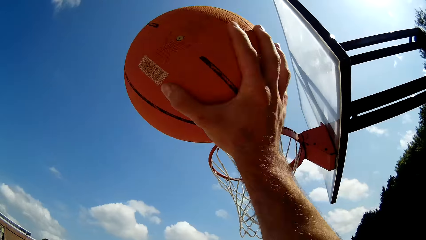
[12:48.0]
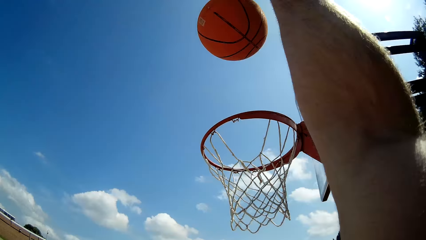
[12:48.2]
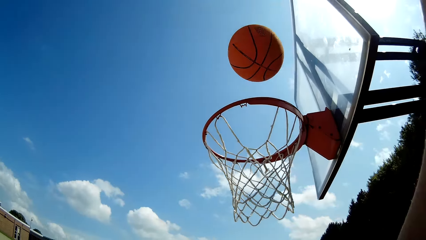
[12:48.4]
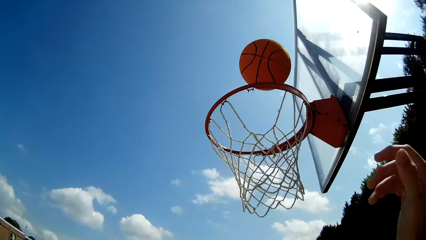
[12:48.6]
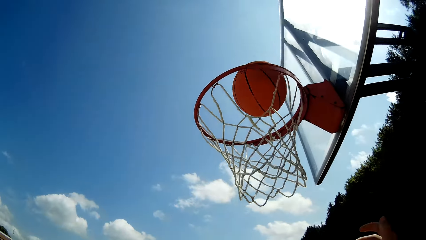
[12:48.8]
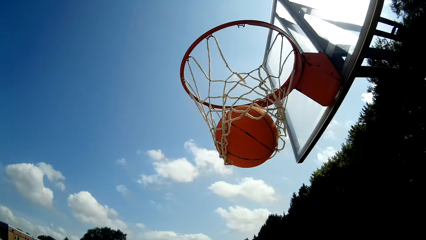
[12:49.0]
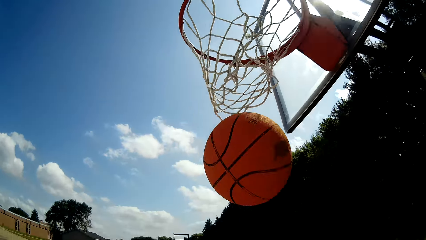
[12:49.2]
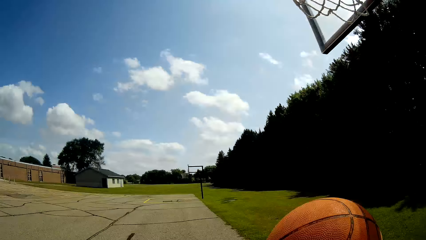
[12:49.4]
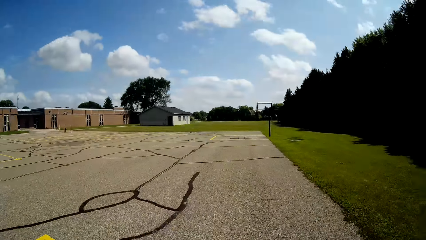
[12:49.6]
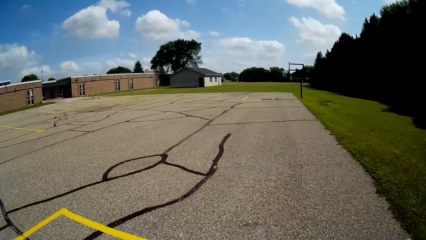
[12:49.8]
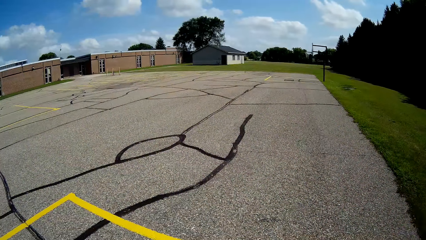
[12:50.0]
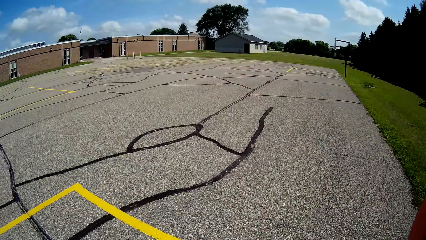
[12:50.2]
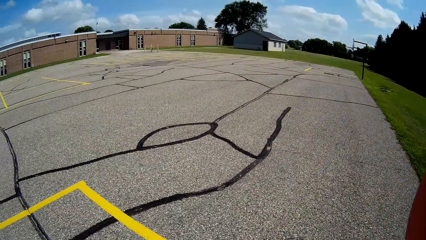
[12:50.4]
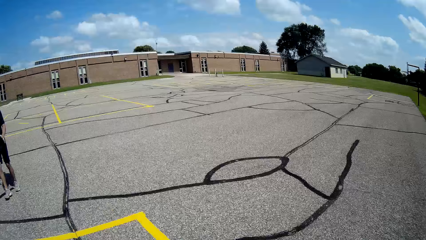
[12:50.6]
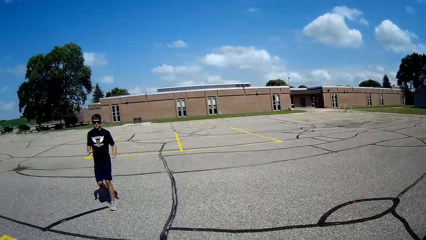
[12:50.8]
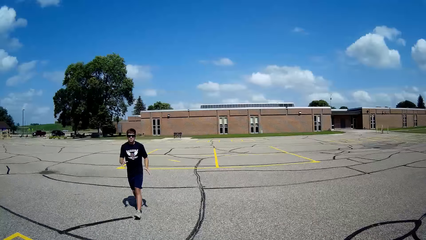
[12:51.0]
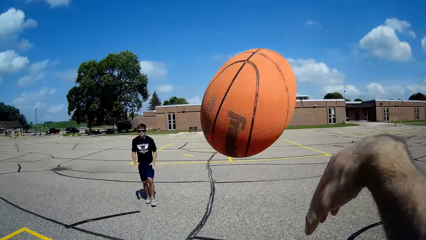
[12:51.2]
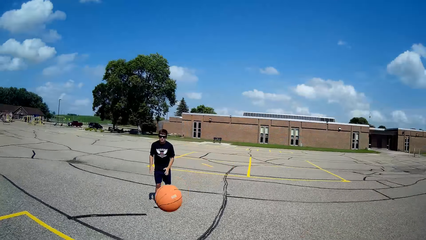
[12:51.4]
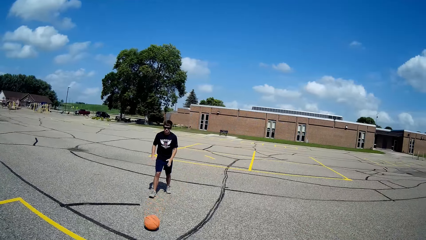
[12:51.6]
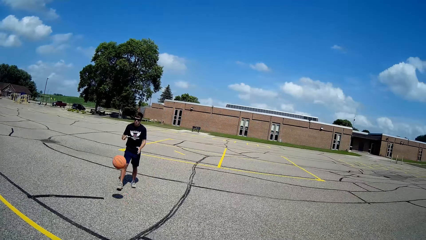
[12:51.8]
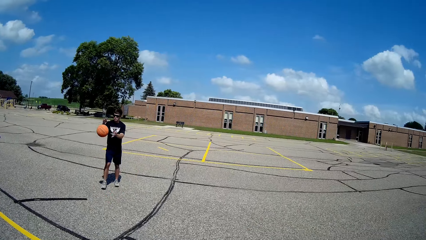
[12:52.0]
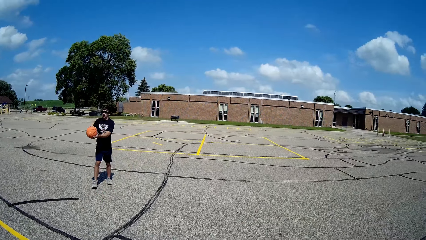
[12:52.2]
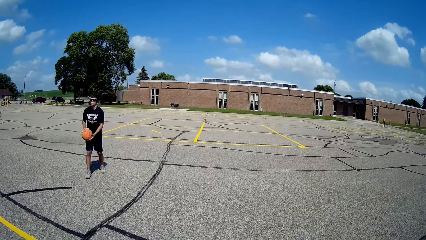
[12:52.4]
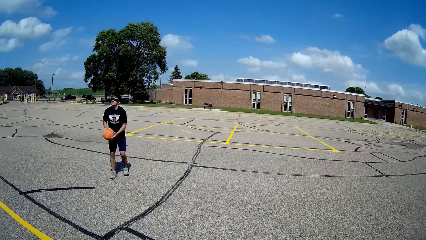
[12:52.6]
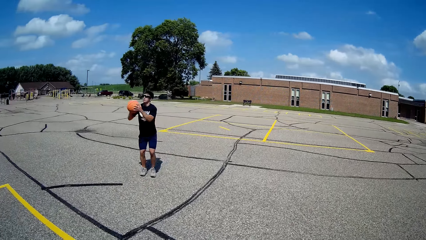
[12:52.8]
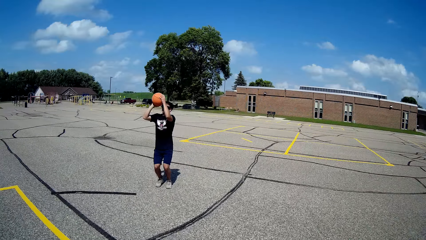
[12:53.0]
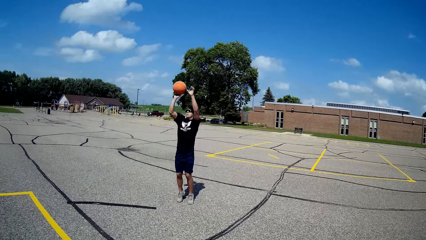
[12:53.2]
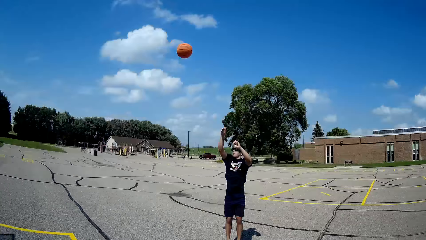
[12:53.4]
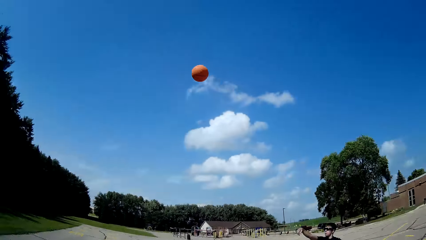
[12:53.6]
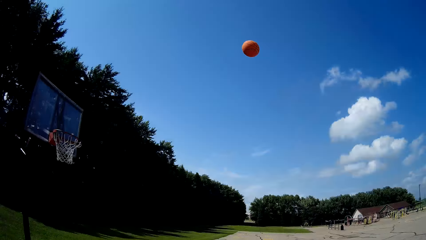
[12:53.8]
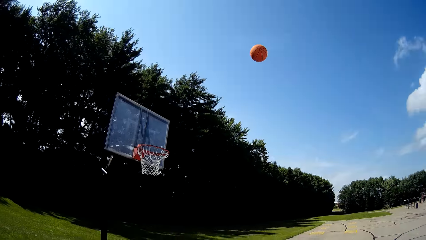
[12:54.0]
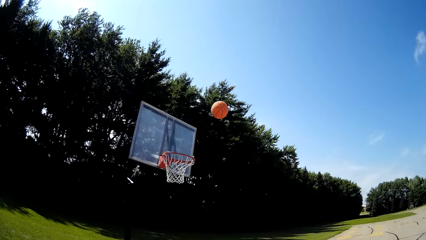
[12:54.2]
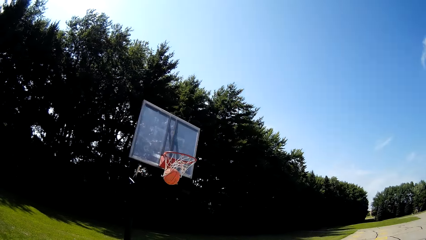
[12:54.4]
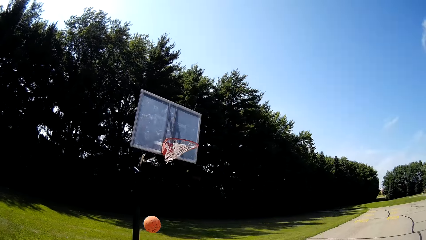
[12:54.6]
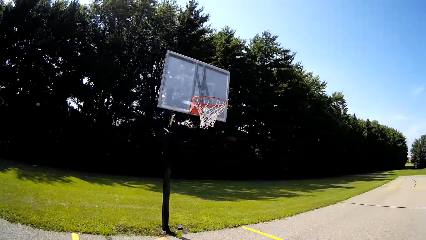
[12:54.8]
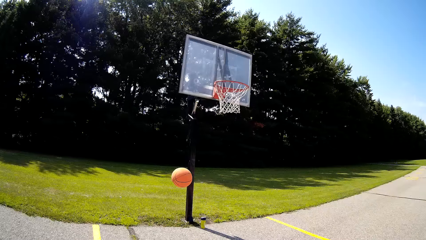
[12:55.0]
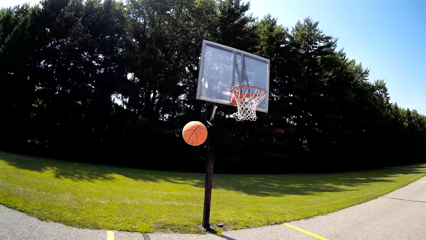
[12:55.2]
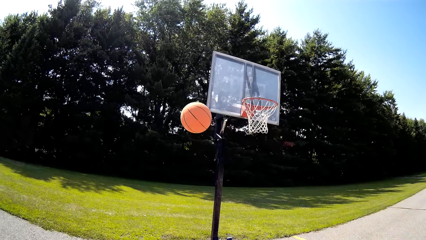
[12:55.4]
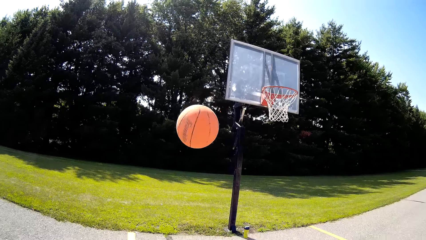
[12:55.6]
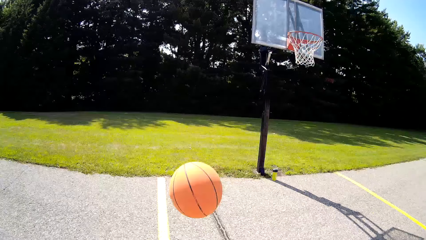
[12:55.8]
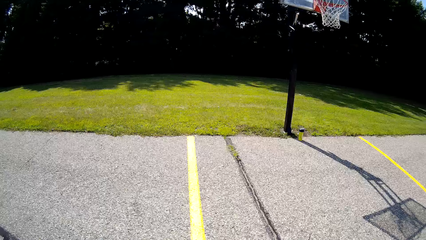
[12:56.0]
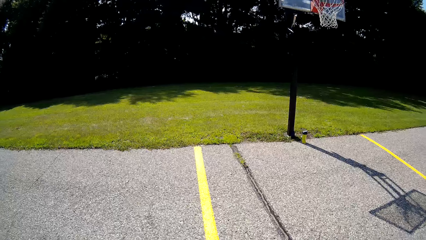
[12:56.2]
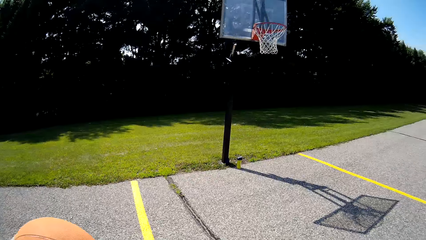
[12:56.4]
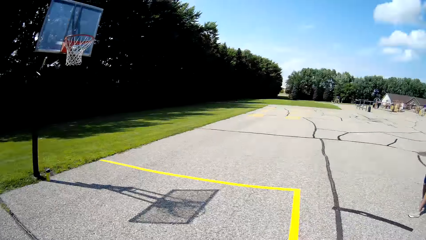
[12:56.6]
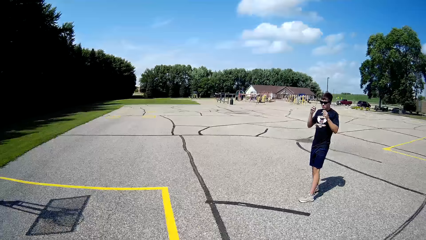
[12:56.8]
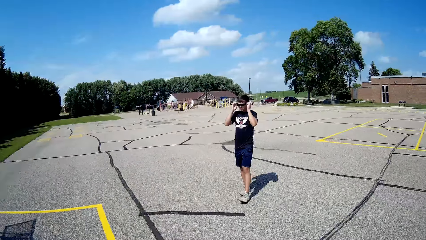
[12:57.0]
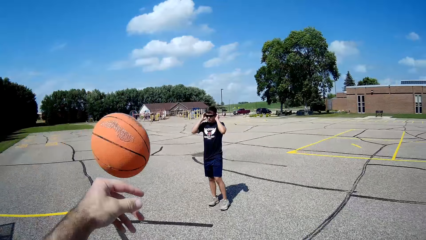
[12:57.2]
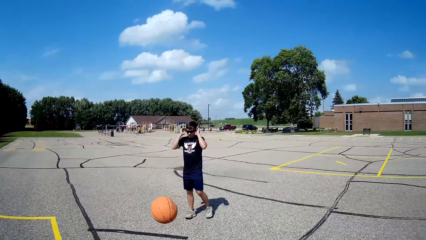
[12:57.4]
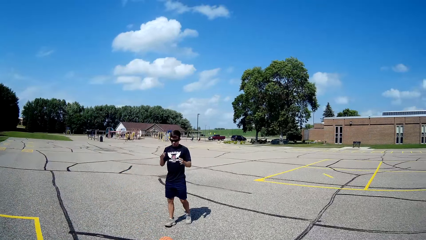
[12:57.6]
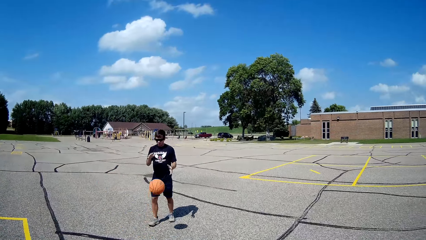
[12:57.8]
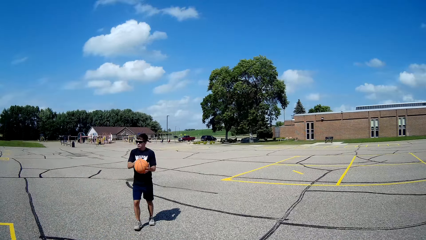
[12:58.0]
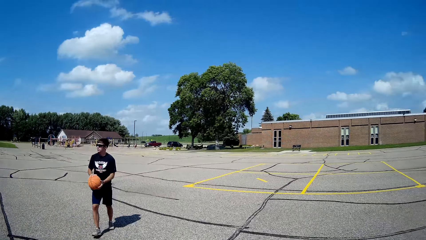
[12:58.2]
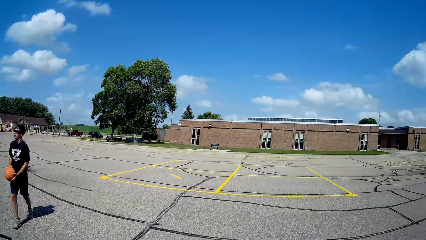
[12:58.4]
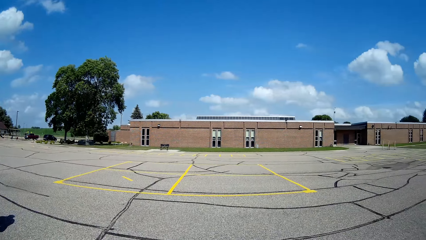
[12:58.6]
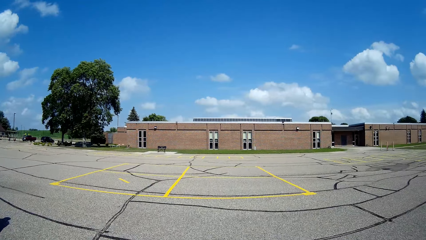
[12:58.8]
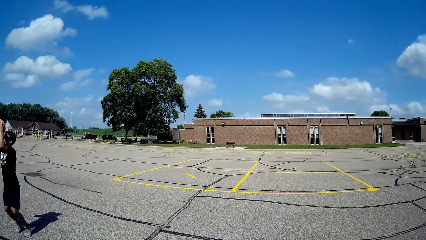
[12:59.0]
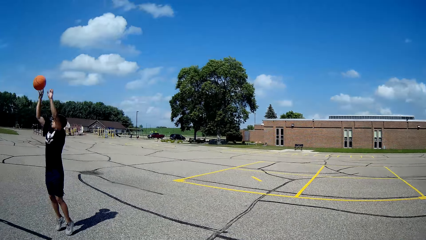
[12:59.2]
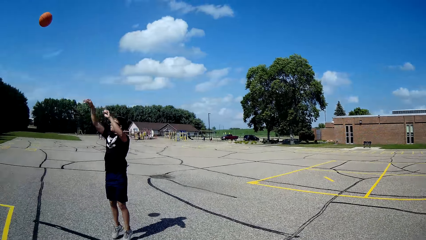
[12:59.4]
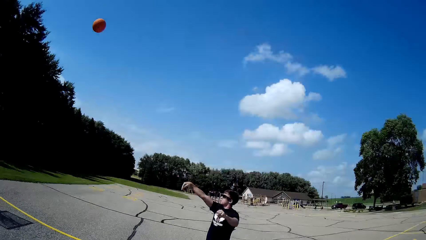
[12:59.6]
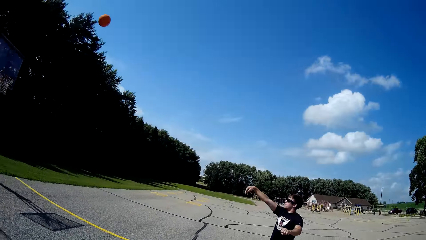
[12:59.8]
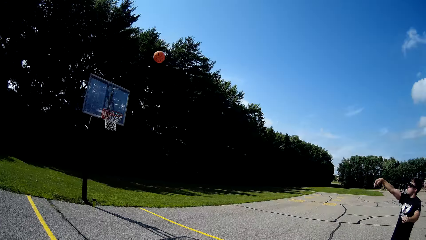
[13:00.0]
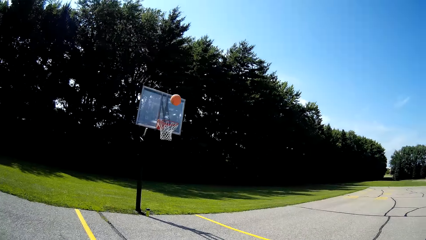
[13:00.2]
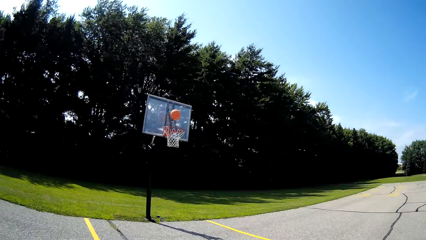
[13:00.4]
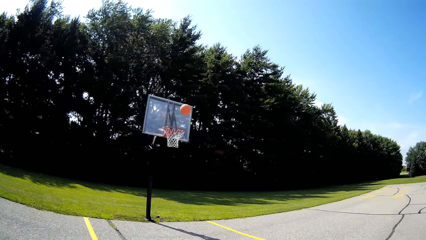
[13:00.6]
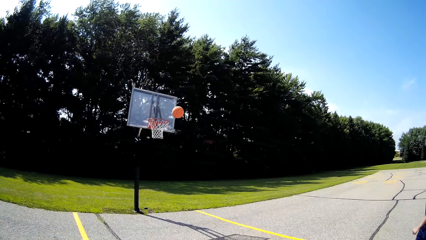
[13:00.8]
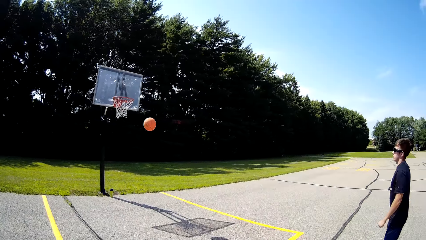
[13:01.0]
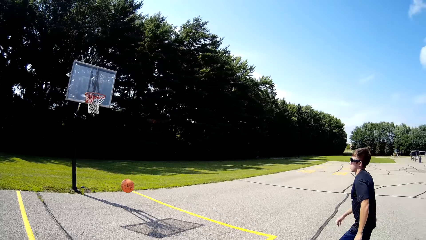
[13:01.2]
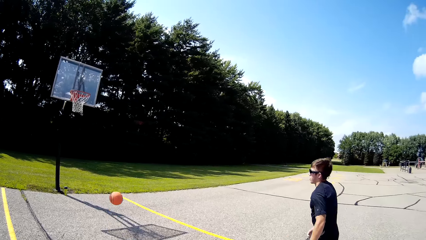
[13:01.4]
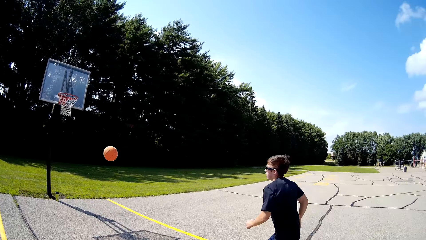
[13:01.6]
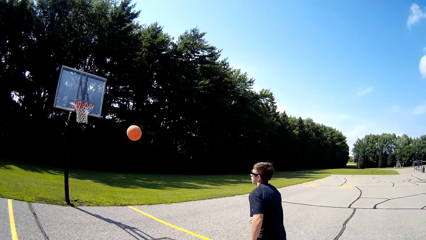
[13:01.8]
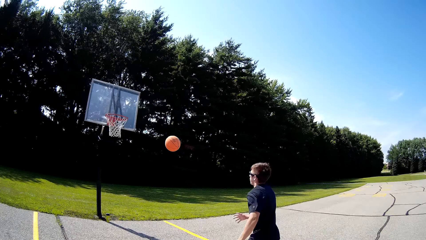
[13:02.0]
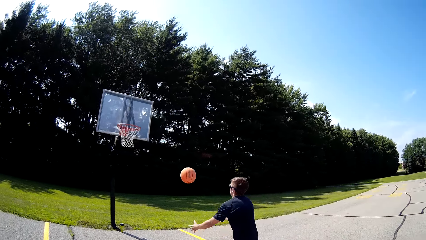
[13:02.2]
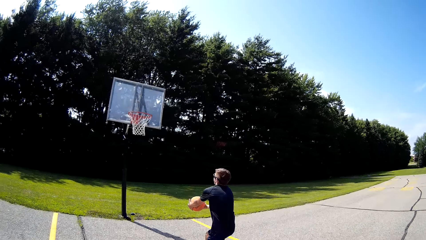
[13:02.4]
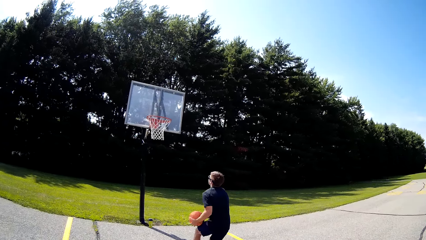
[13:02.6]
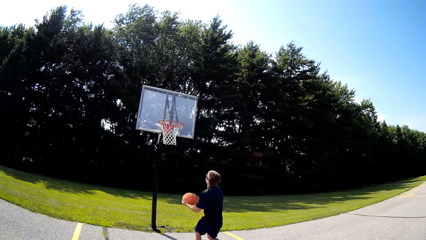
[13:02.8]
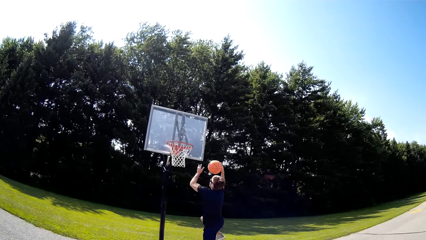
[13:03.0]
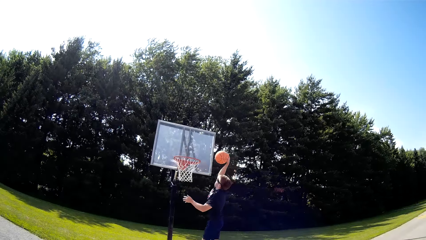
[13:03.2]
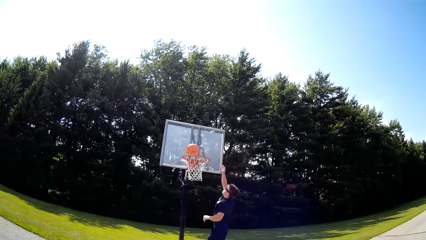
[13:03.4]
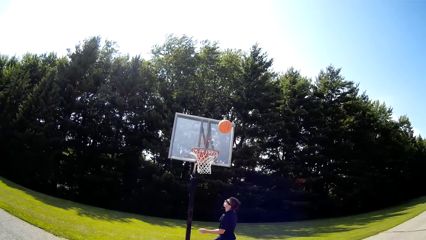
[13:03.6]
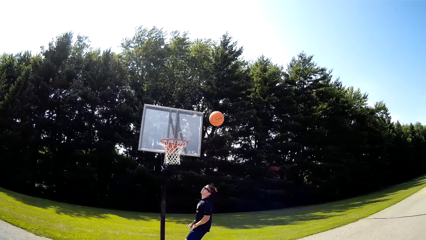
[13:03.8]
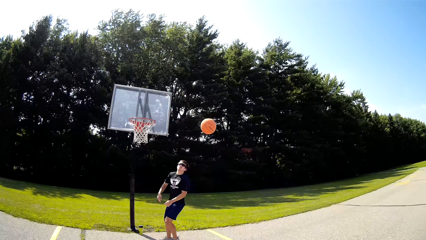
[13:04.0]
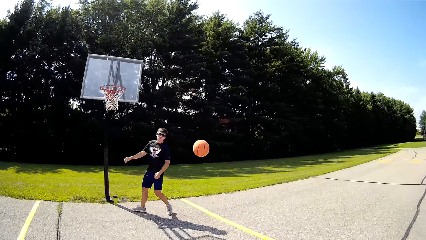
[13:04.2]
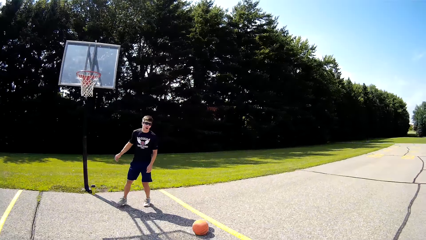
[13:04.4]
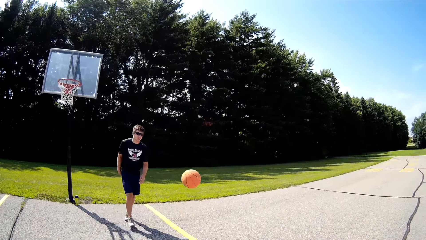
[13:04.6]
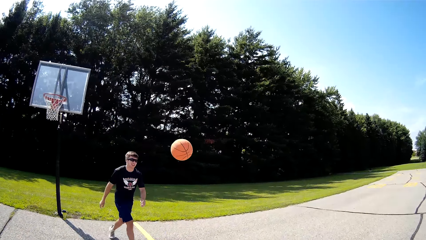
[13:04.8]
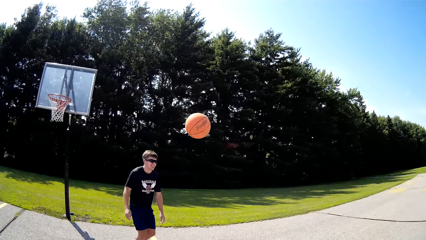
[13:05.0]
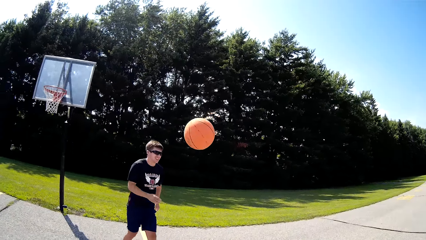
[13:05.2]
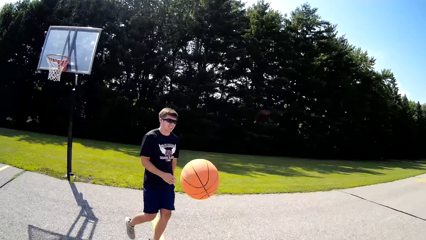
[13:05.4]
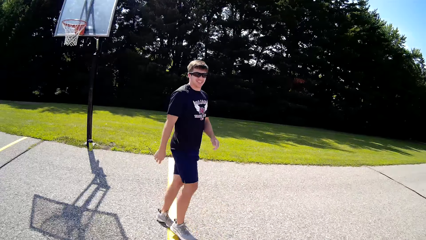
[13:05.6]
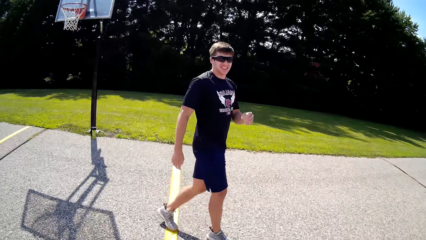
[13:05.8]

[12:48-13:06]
The camera wearer throws a ball in the pitch. They pass the ball to a person. The person makes a shot. The camera wearer passes the ball to the person. The person makes a shot and dunks.
